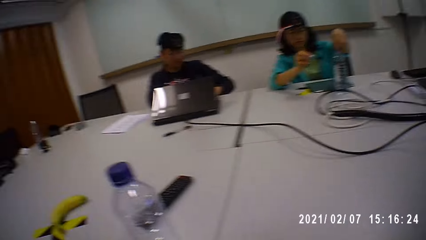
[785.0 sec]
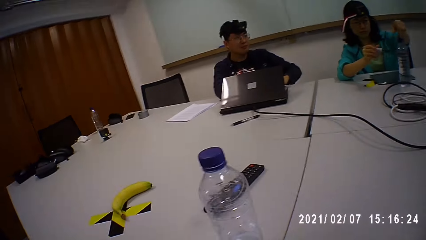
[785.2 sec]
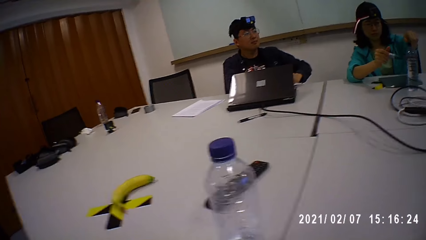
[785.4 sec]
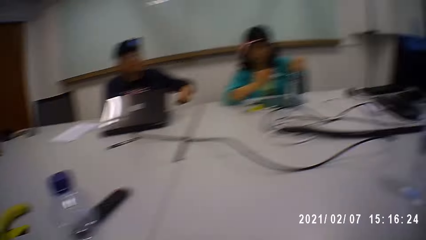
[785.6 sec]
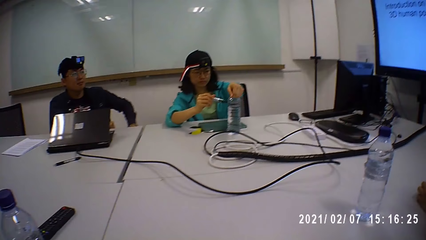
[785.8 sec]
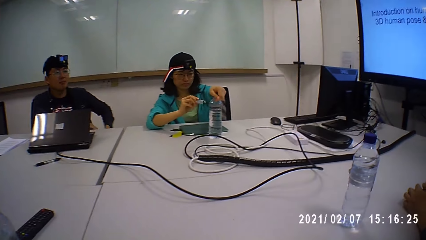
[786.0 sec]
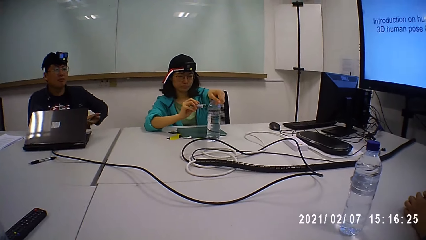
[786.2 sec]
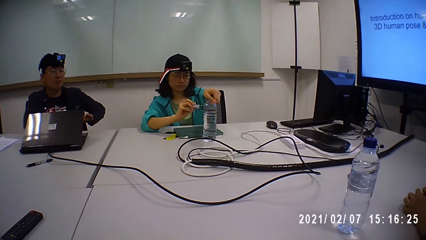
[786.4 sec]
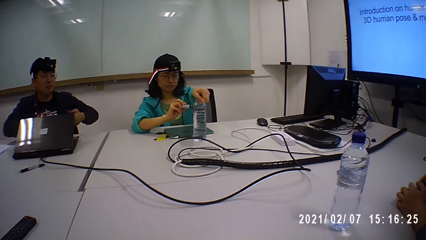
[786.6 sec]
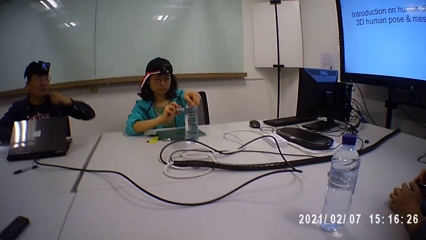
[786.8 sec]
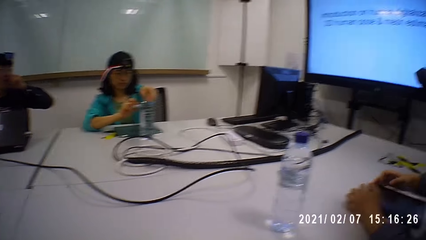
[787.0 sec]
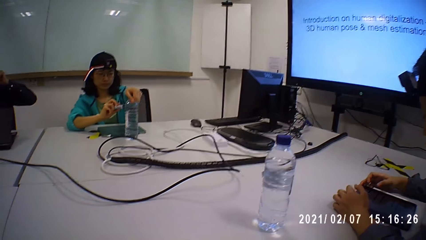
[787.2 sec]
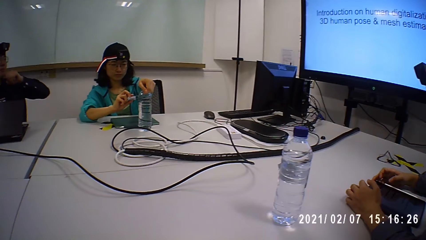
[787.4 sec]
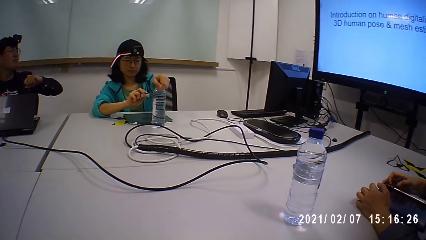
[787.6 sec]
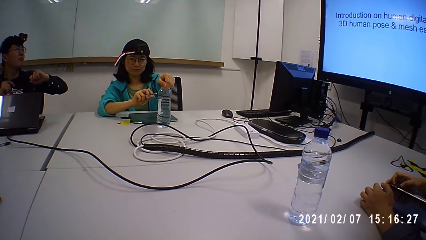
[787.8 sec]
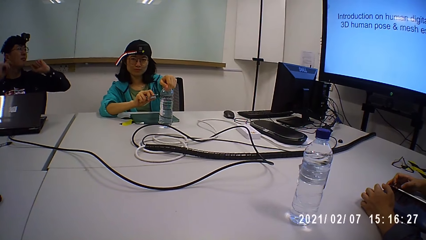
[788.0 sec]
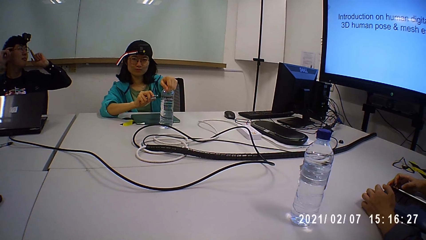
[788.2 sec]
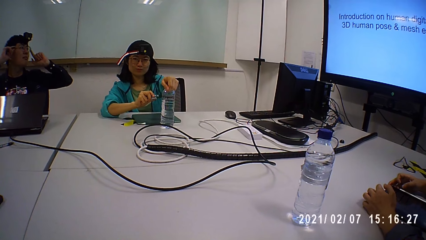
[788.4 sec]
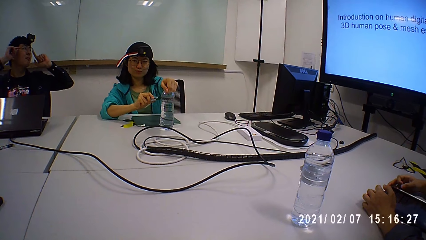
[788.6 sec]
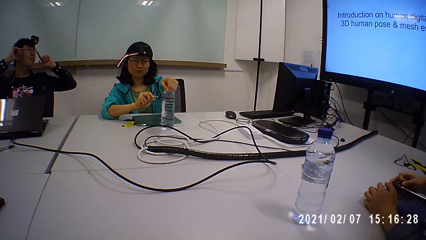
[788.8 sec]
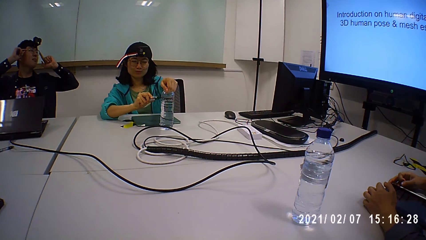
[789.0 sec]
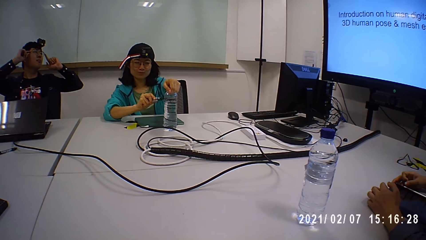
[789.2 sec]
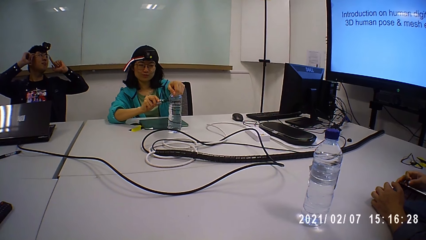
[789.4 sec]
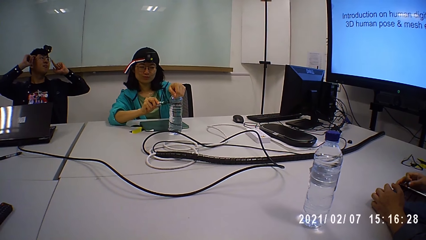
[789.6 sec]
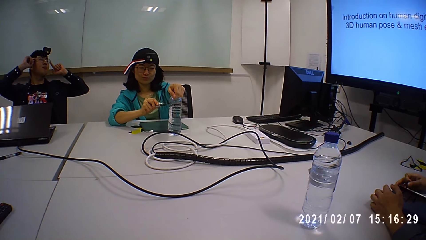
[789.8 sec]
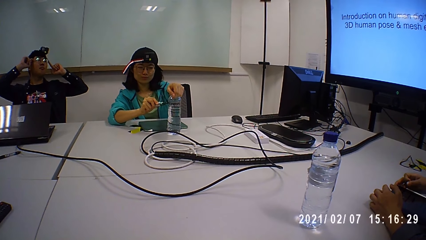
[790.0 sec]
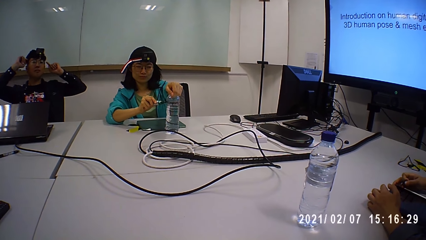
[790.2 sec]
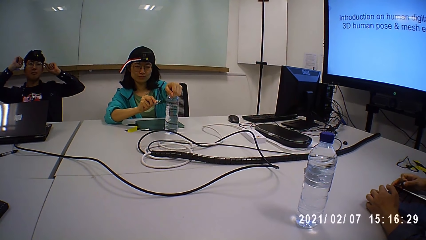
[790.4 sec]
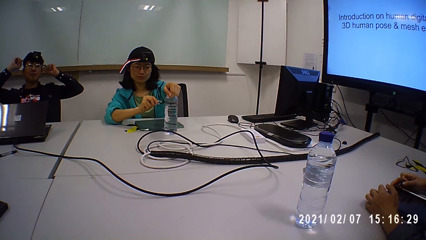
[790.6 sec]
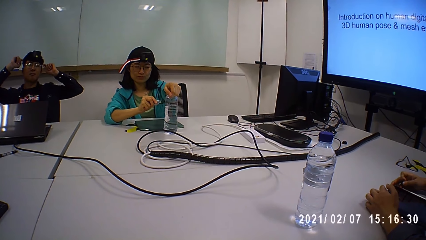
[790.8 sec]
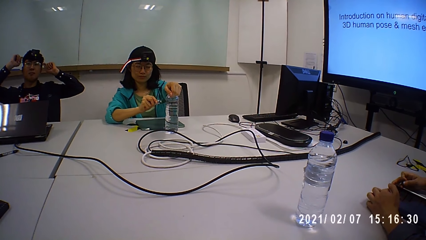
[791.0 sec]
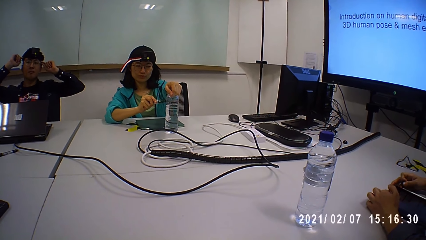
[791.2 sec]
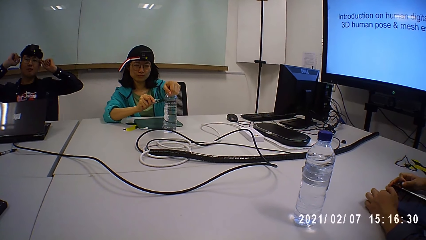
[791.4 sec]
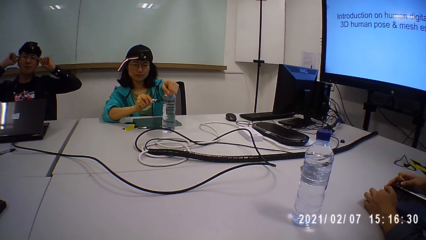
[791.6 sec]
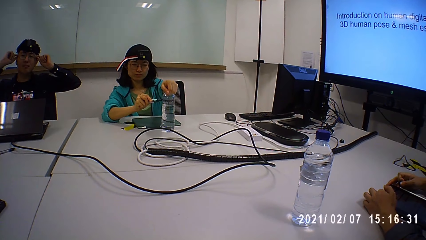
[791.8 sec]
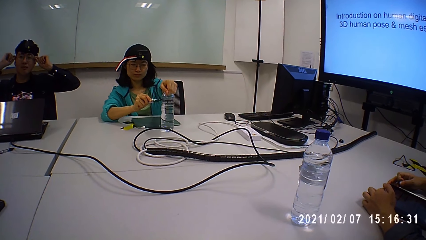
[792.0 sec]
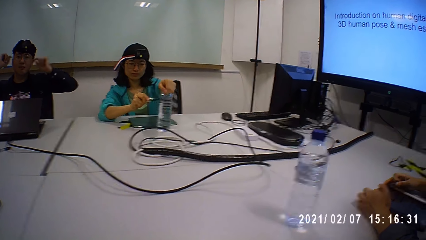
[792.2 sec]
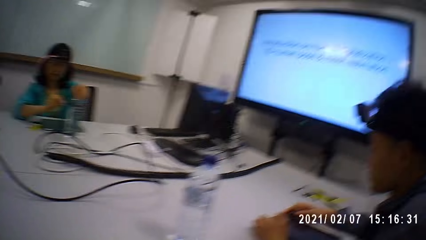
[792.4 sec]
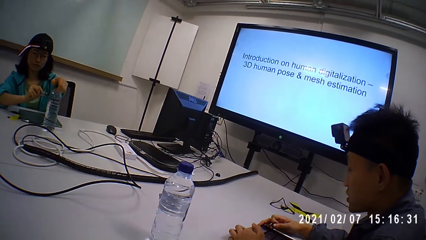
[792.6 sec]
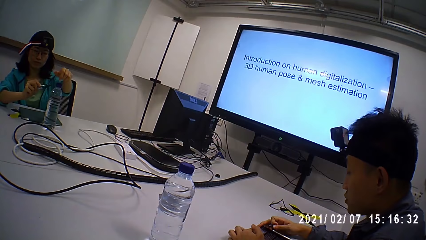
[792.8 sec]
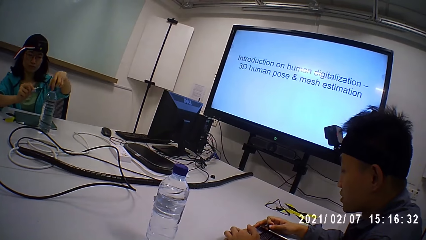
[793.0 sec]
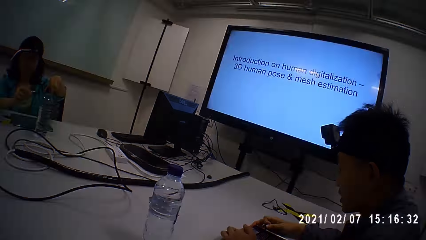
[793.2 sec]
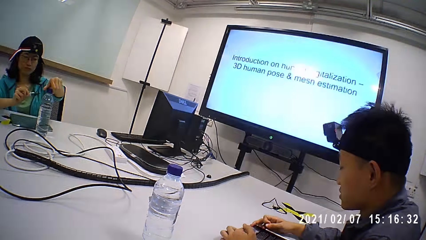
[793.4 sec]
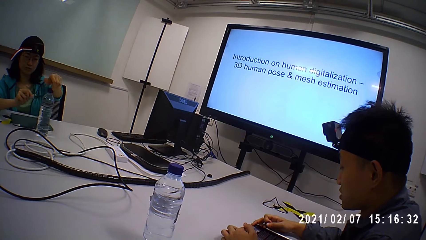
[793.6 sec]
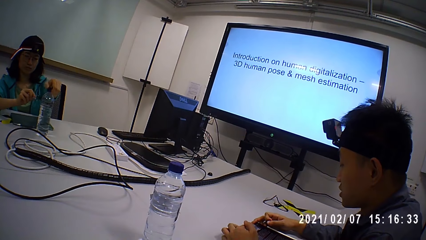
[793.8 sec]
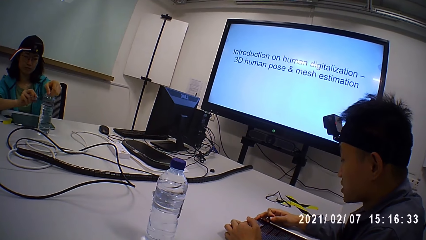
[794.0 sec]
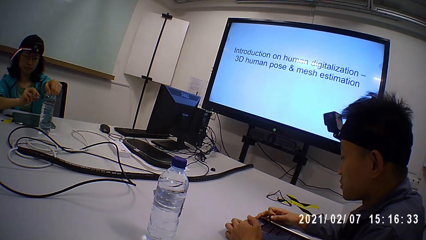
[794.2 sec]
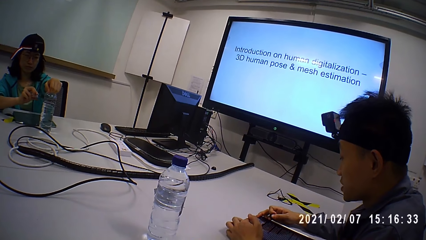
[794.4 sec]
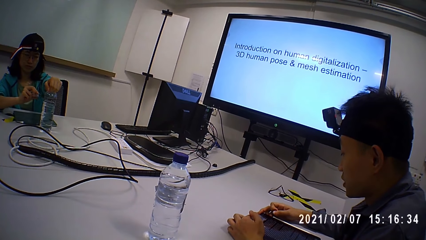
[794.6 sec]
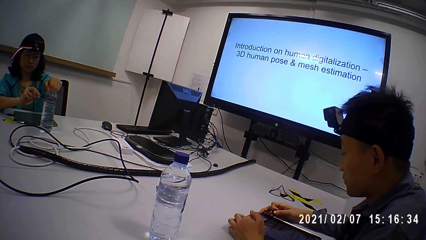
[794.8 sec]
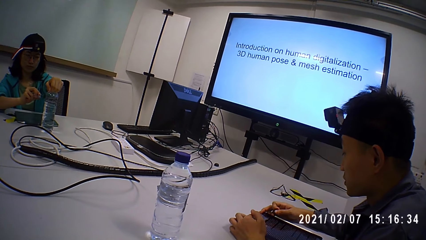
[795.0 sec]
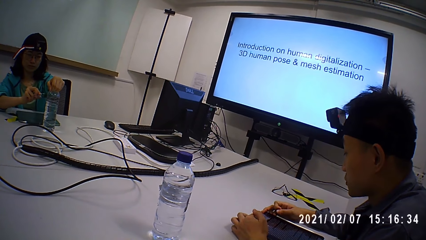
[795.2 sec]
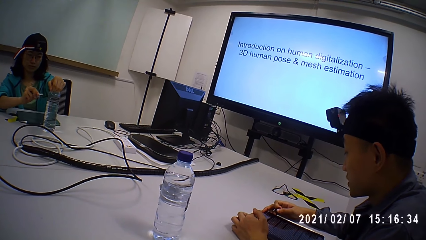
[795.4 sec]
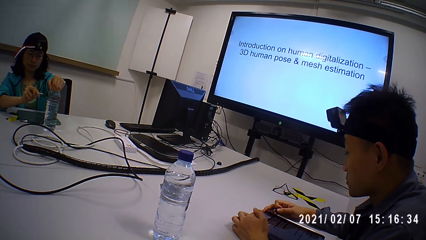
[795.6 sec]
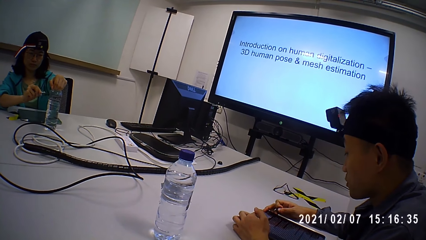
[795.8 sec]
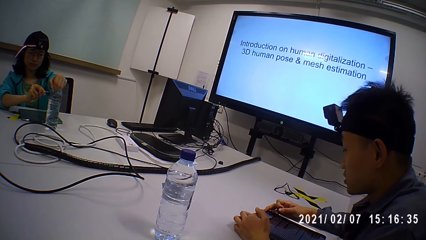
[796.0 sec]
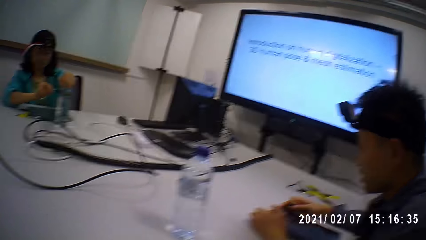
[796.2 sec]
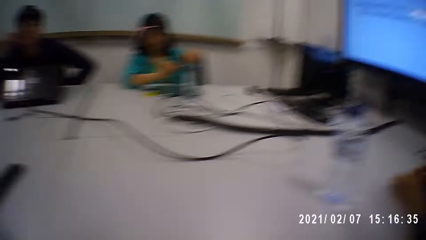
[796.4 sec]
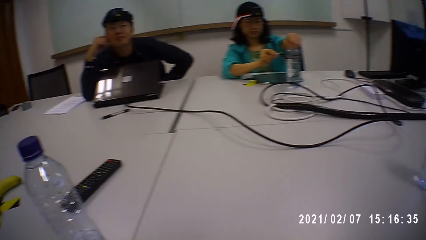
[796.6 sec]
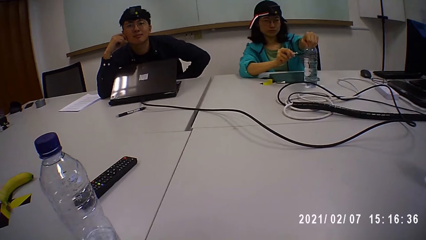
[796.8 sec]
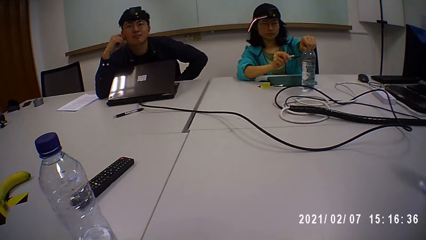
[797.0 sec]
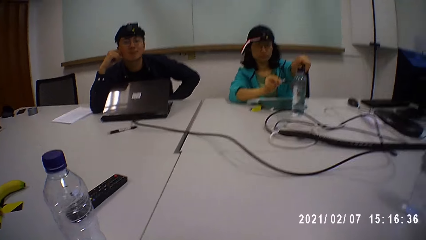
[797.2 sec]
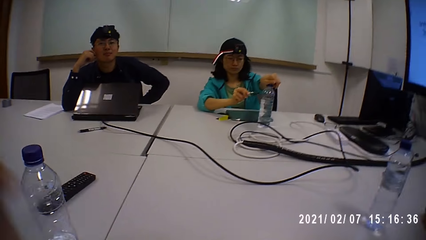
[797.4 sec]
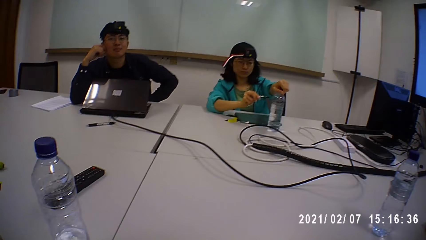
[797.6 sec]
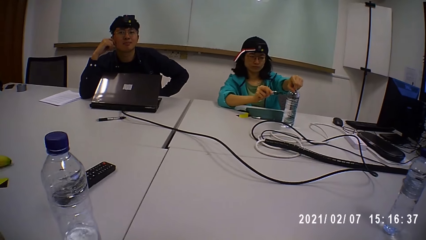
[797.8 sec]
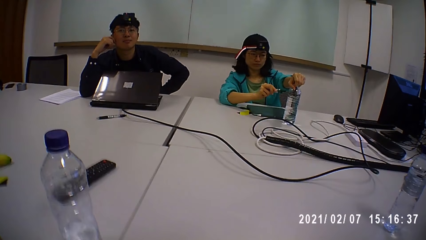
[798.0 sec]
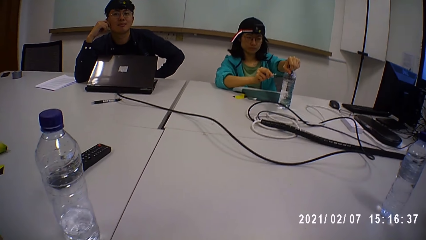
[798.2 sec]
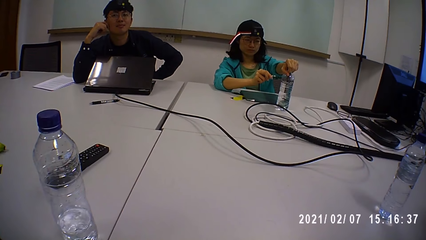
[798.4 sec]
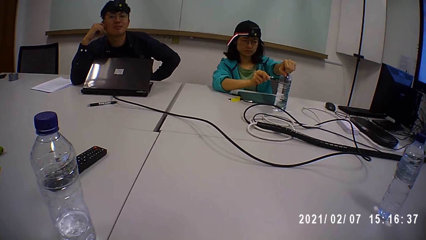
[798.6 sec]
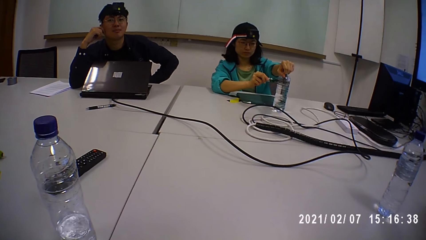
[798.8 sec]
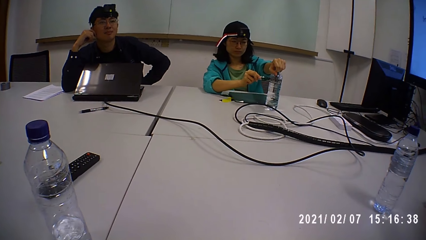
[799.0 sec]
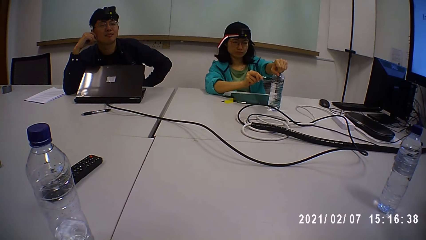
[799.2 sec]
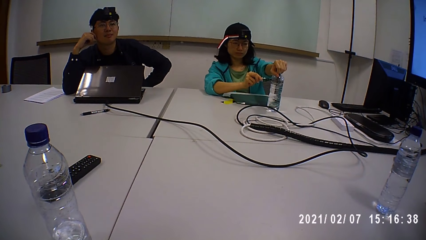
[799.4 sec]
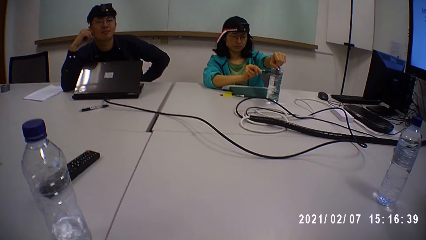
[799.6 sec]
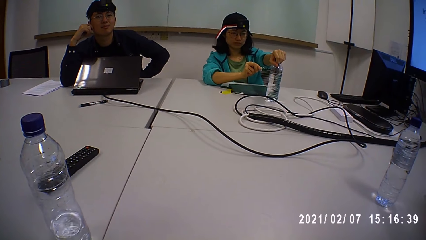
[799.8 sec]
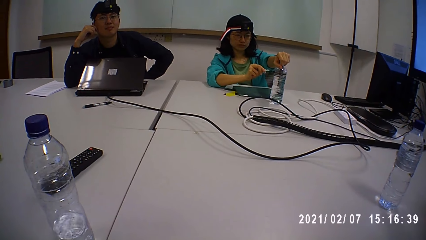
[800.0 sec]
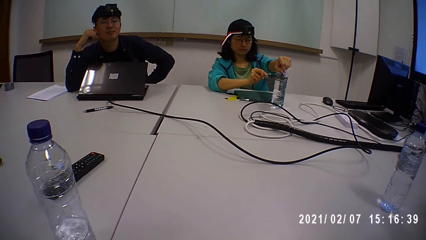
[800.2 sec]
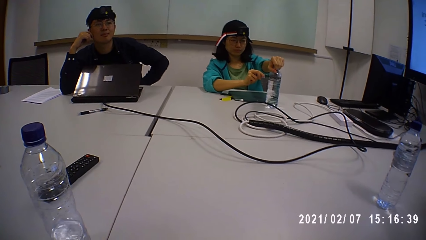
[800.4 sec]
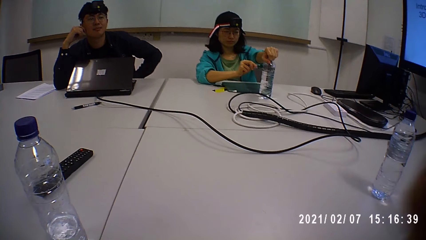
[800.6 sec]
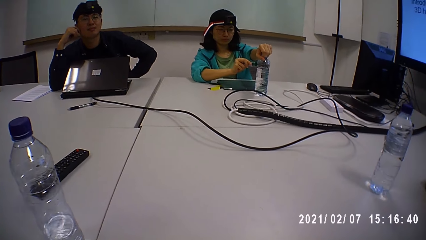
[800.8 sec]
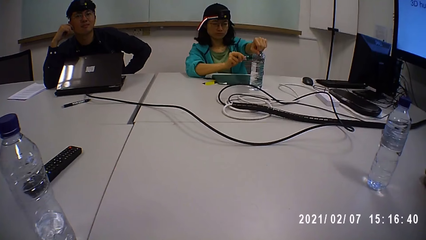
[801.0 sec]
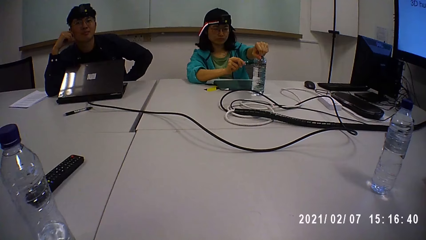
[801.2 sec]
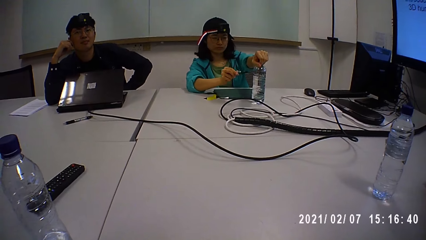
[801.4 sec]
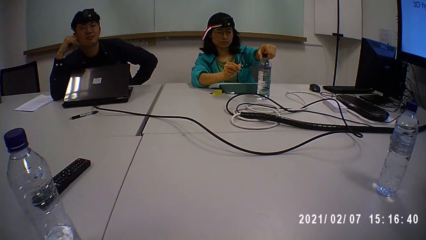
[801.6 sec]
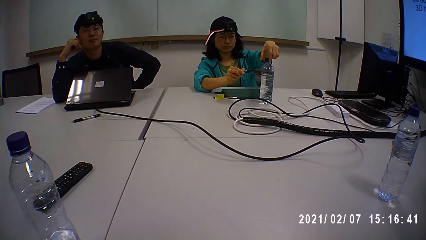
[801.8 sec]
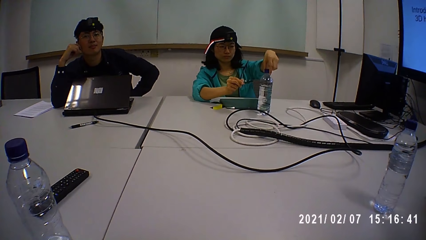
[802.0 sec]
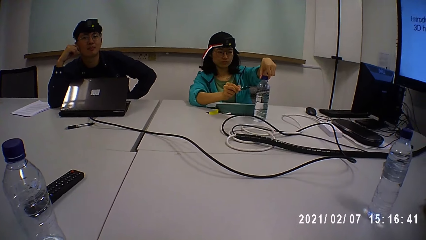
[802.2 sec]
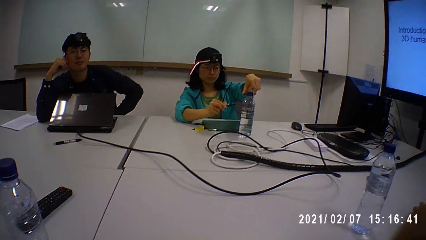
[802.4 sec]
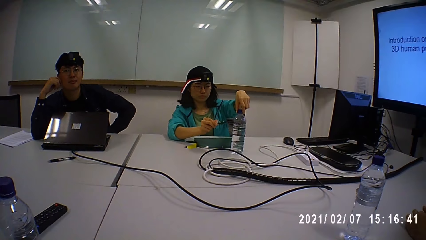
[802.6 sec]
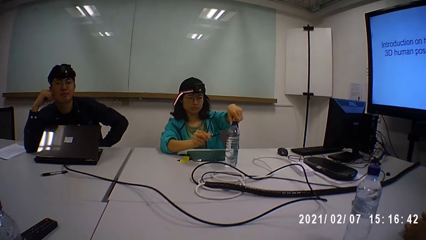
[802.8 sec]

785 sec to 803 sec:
The camera wearer looks around the table. A woman writes on a bottle. A man adjusts the glasses. The woman writes on the bottle. Another man reads on the tablet. The woman writes on the bottle. The camera wearer looks at the first man. They adjust the camera.
